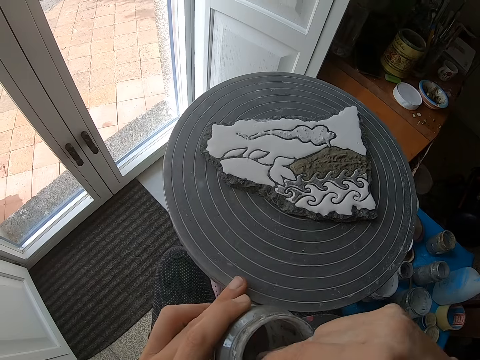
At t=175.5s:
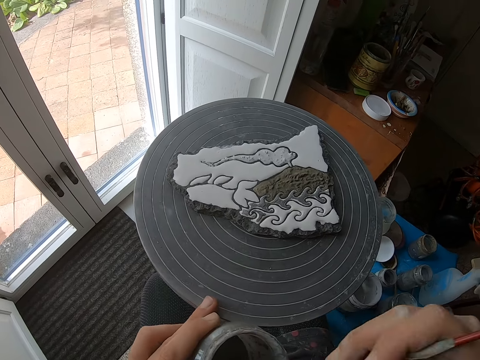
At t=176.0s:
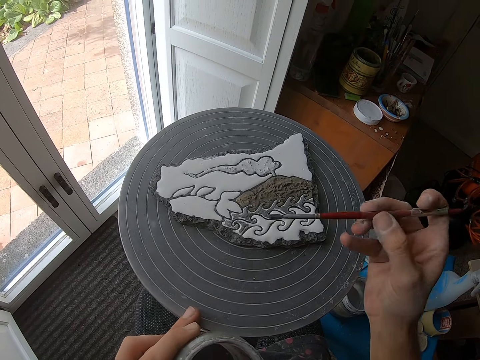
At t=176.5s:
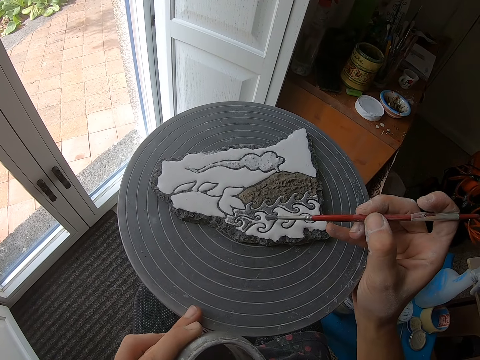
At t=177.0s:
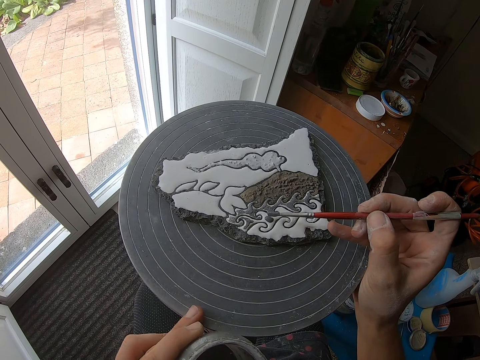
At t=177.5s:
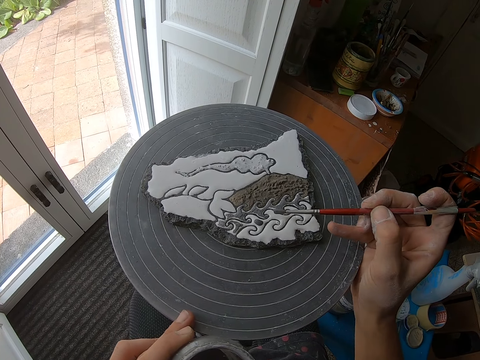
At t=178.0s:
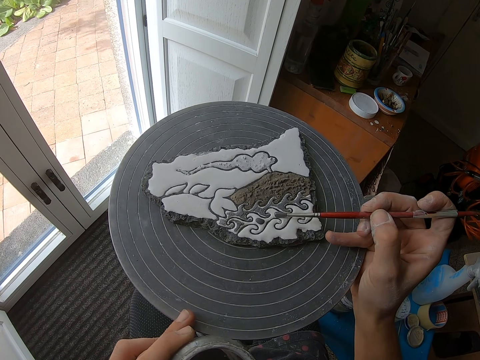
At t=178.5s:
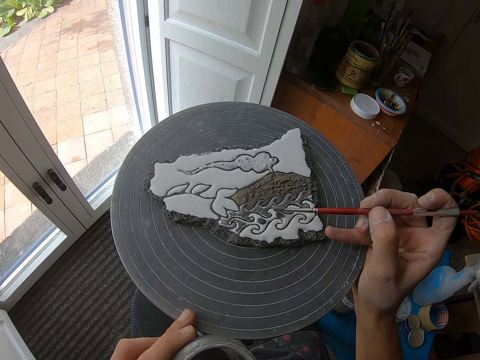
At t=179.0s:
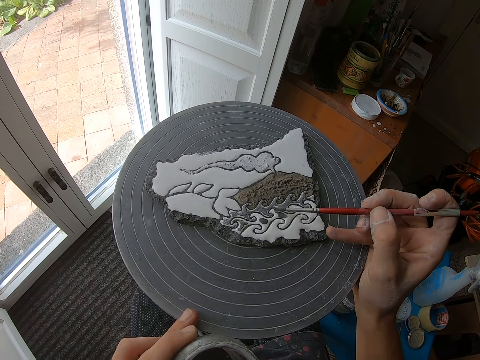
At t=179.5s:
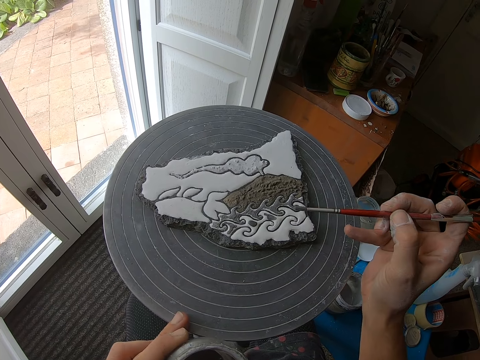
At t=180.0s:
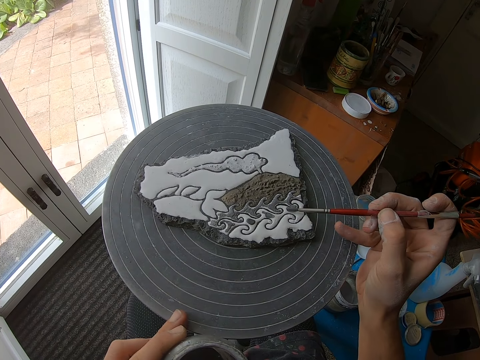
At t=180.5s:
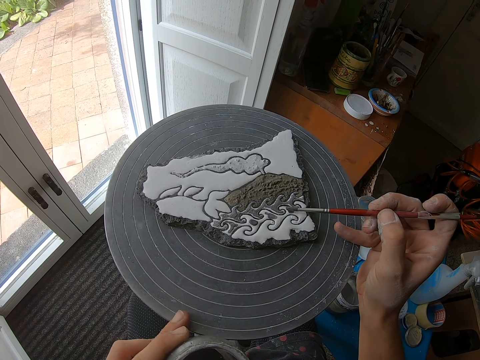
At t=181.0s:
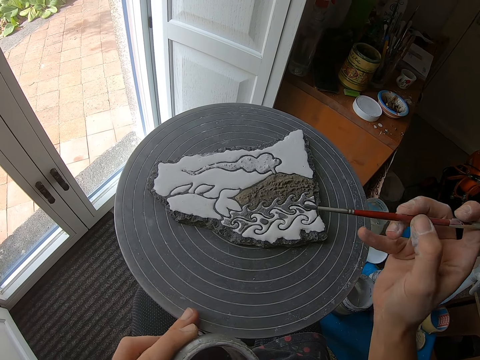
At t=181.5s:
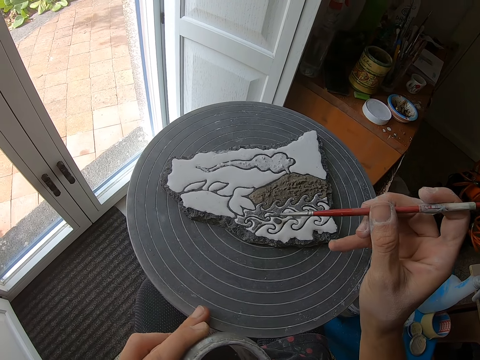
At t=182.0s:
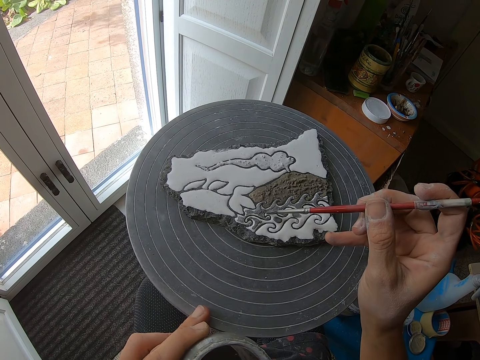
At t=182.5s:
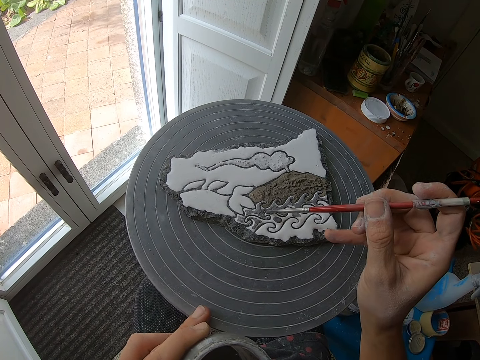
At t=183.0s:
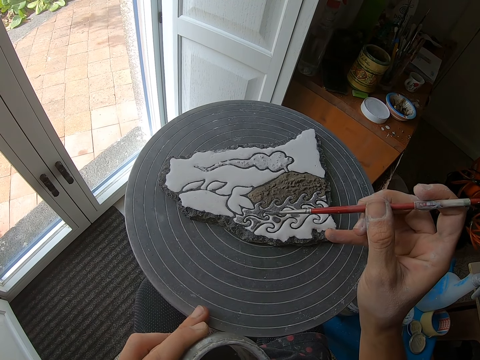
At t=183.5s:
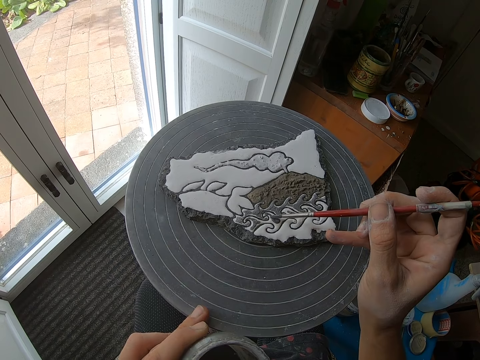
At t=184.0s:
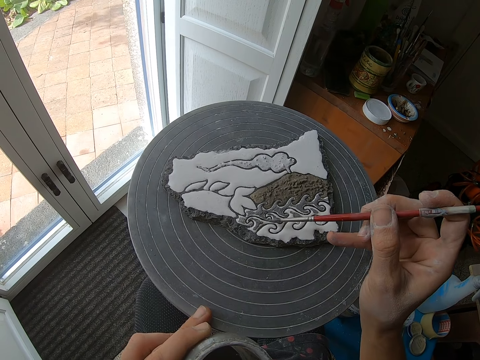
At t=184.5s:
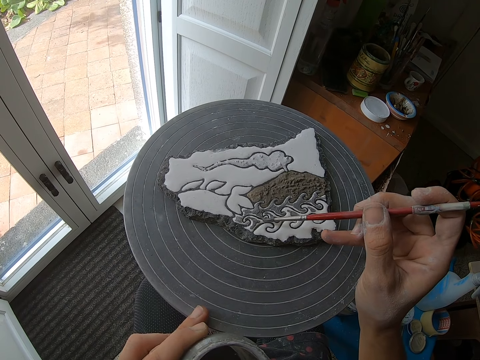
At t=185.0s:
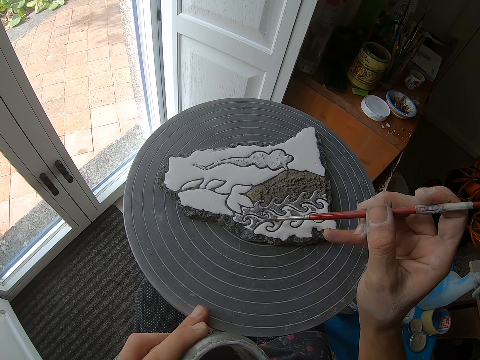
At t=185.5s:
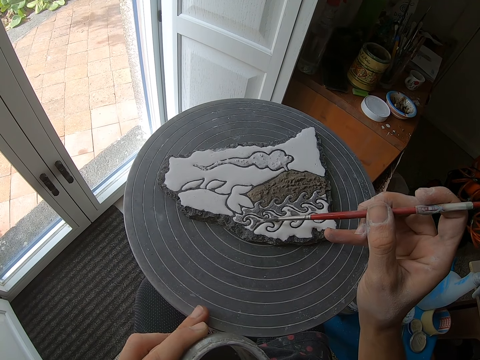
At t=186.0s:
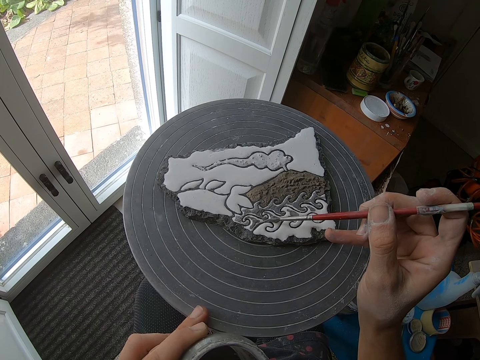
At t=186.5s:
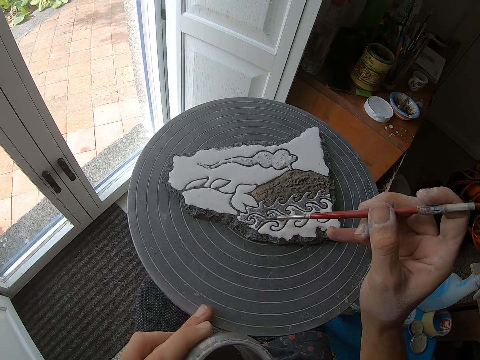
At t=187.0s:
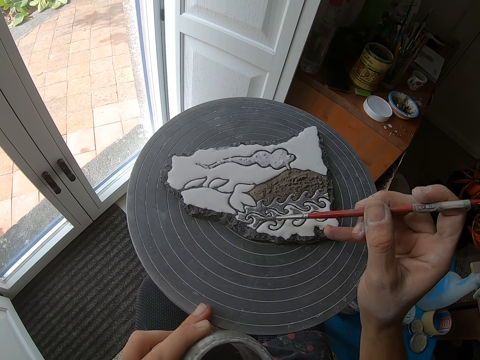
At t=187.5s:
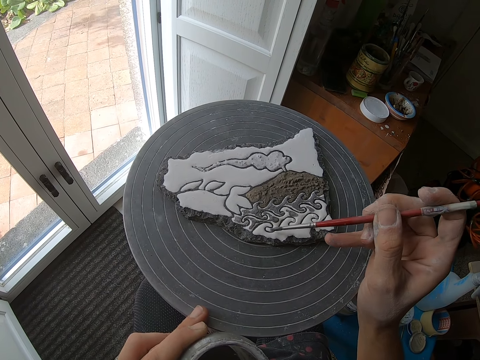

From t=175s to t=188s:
The camera wearer dips the paintbrush in a bottle of paint with his right hand. He paints the stone with the paintbrush in his right hand.

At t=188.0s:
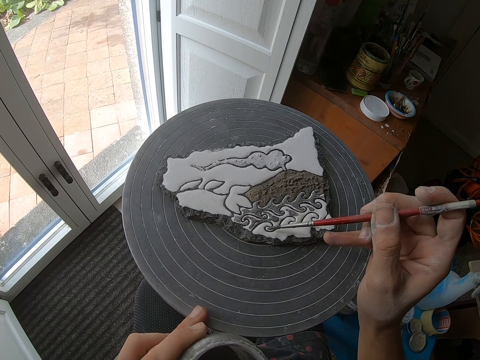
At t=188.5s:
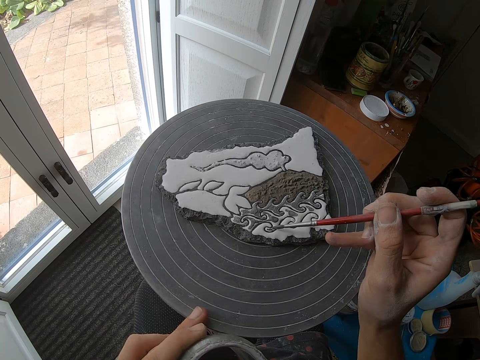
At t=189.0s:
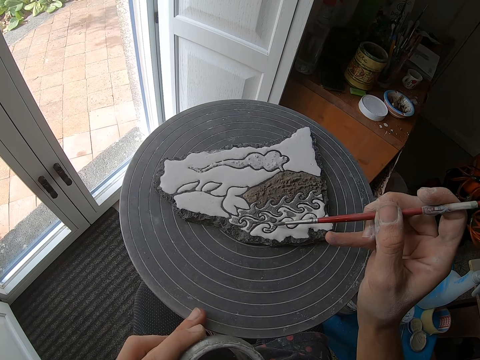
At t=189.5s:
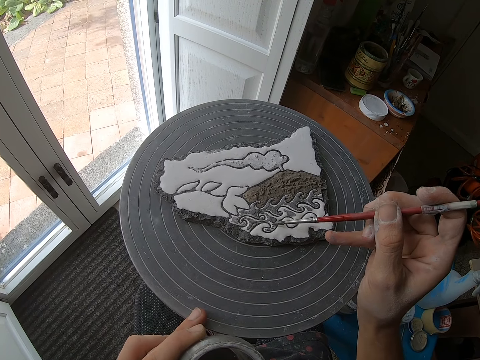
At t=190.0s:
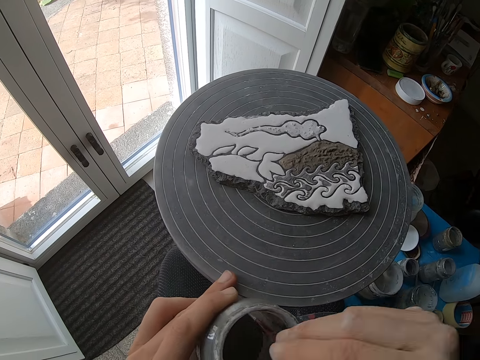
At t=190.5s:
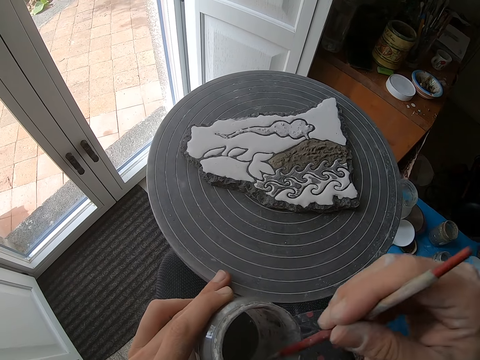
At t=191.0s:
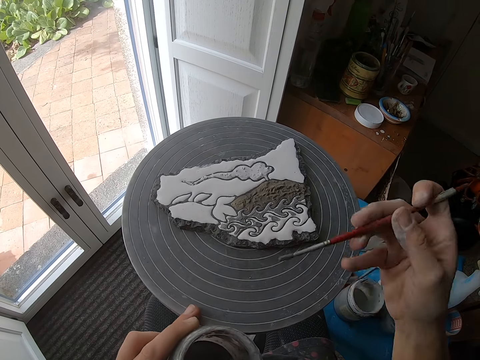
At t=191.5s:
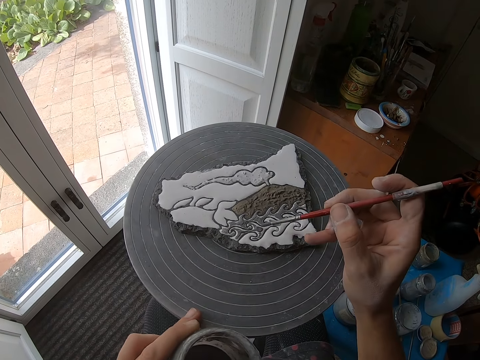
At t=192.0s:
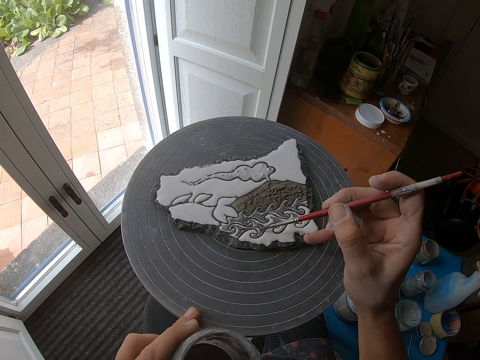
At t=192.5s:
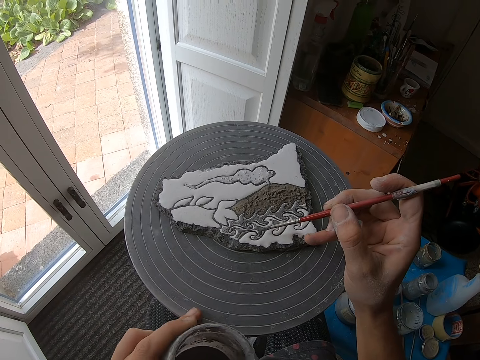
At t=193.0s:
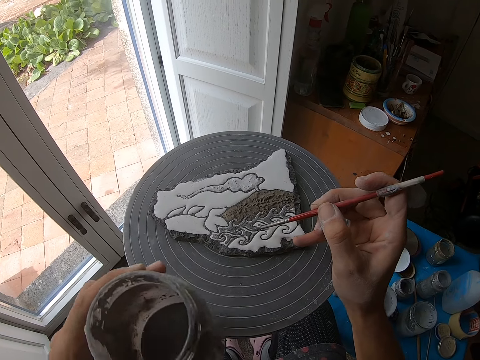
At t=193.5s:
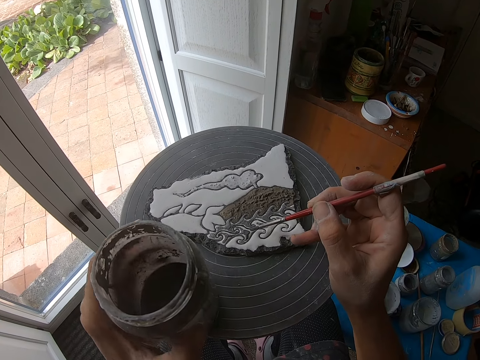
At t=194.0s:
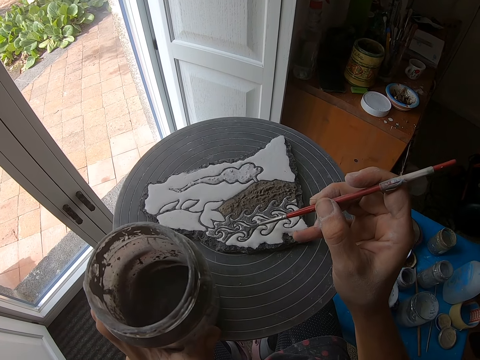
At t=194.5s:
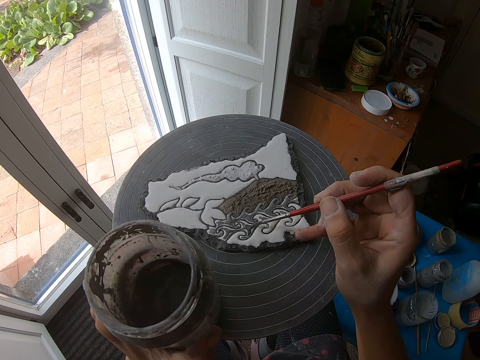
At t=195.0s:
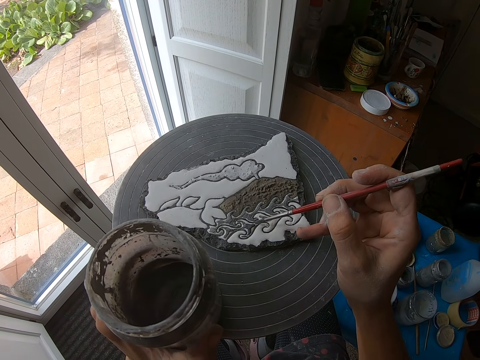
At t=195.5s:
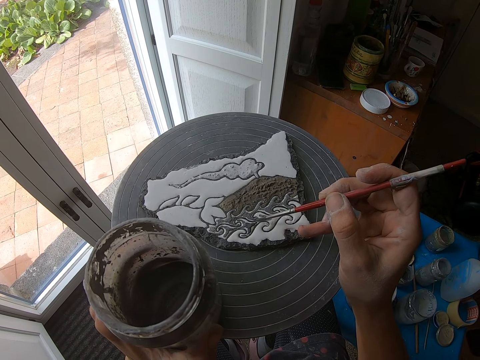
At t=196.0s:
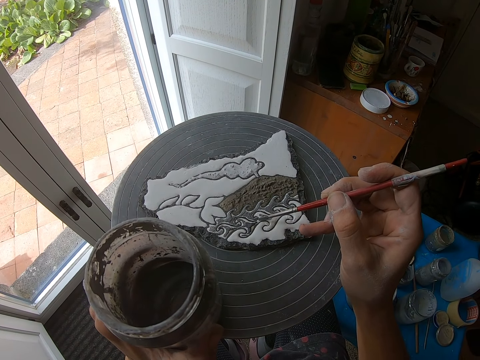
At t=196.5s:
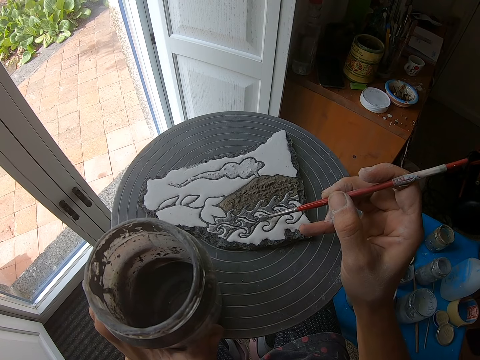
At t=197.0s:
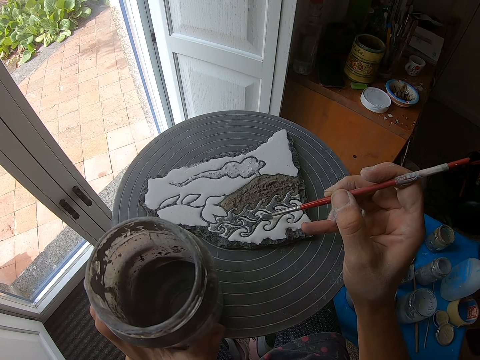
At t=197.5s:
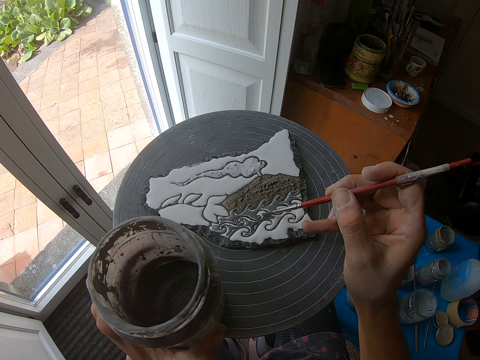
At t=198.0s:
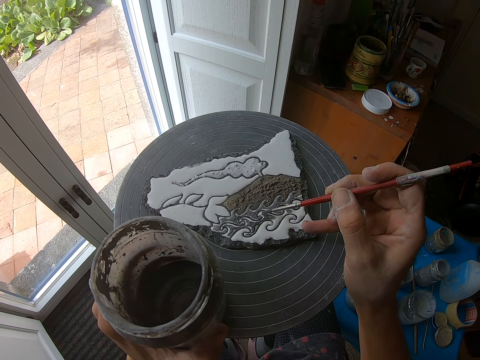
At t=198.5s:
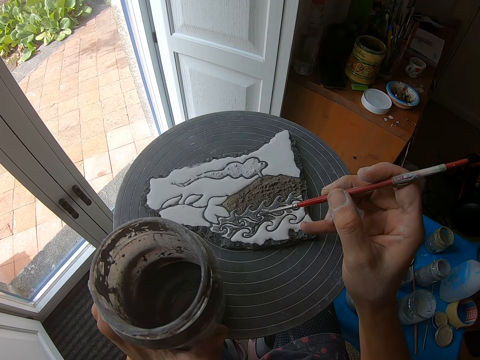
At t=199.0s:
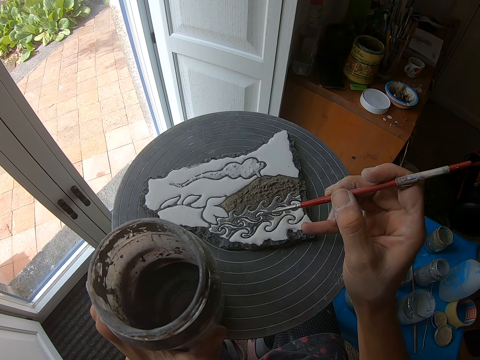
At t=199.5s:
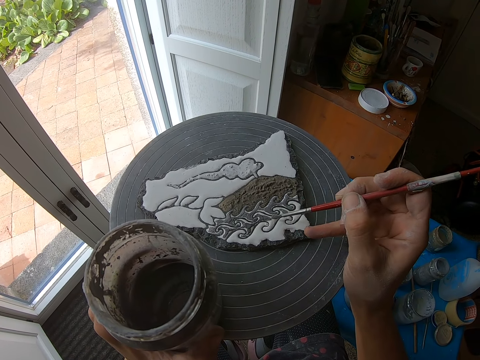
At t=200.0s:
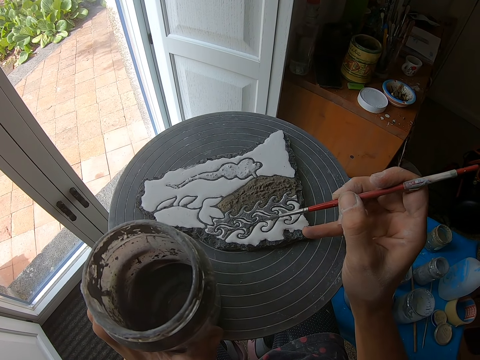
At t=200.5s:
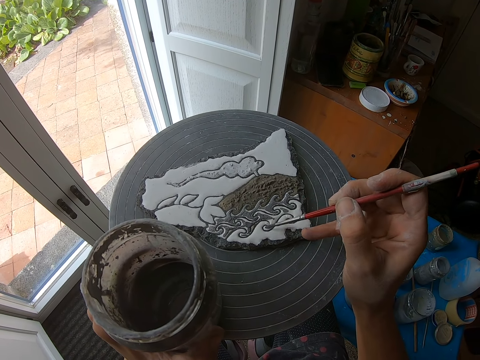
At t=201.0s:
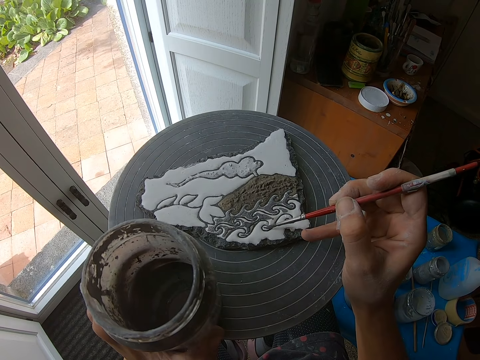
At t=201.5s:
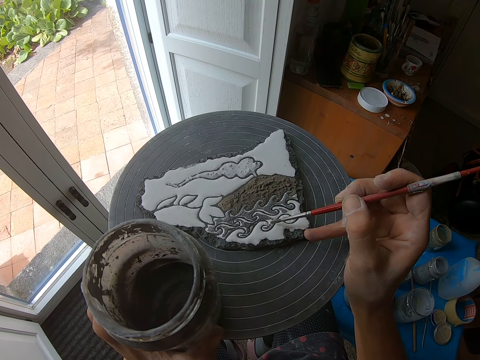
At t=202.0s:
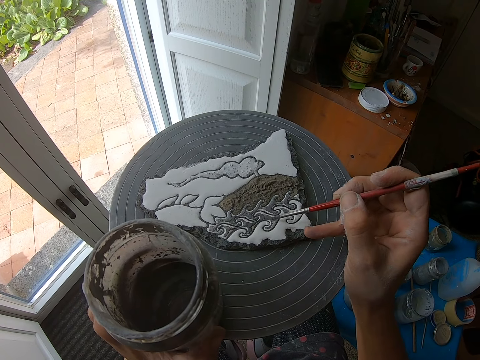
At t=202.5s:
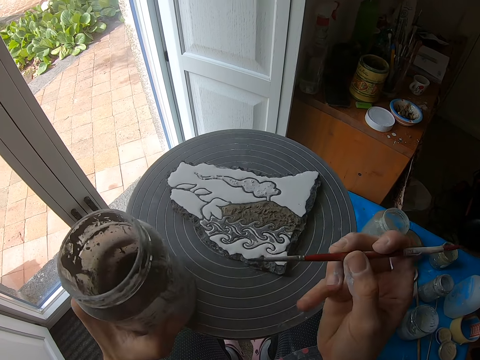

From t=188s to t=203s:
The camera wearer dips the paintbrush in a bottle of paint or paint can with his right hand. He paints the stone with the paintbrush in his right hand. He places down the paint can. He paints on the stone with the paintbrush.
